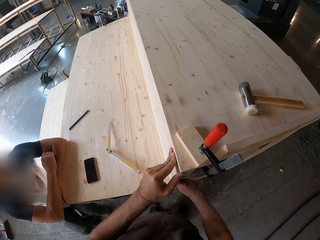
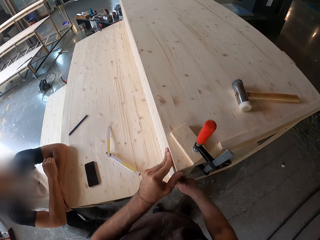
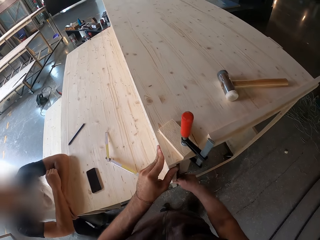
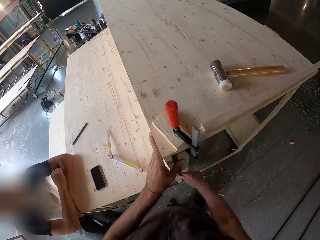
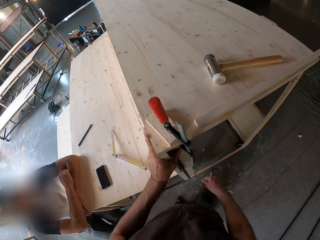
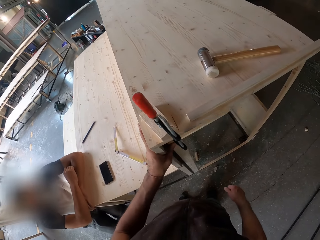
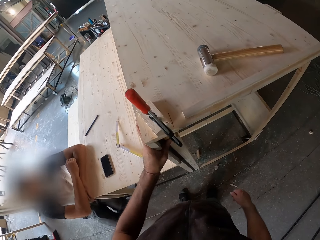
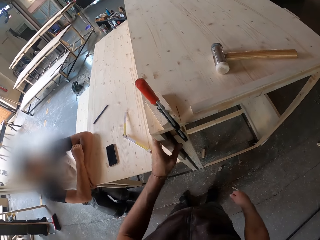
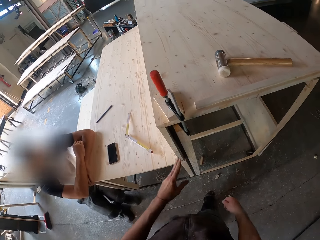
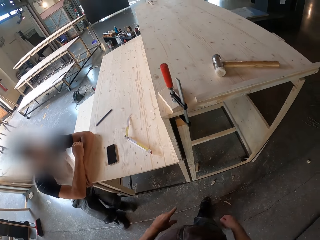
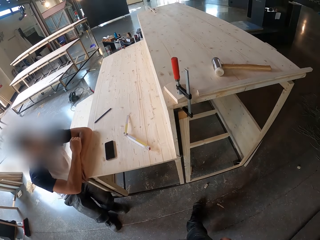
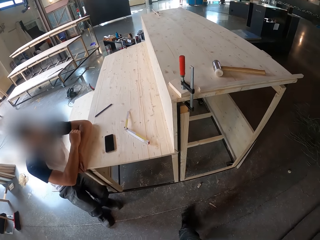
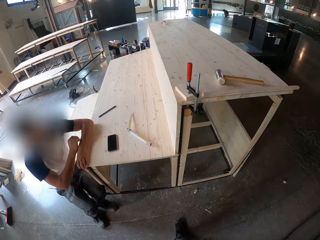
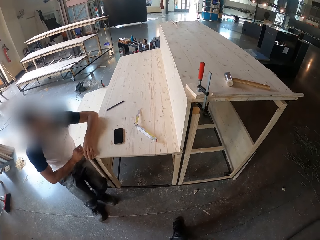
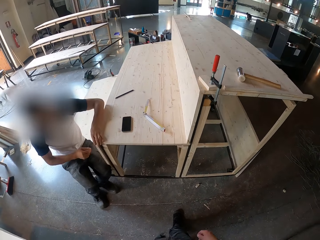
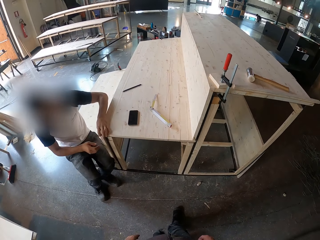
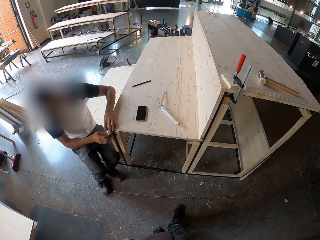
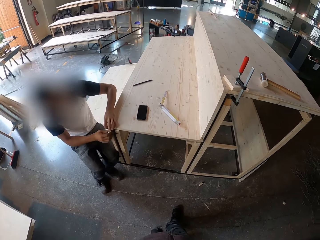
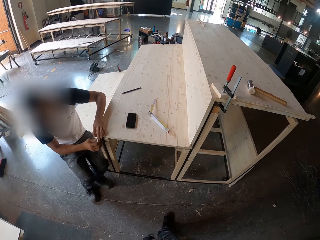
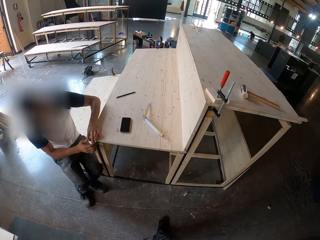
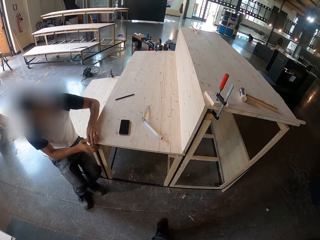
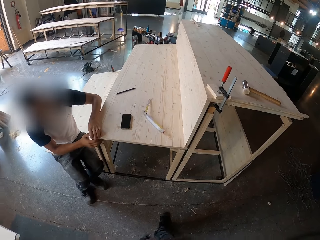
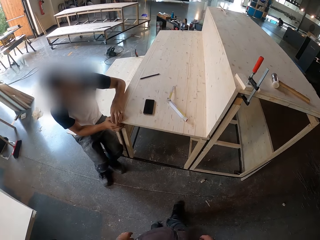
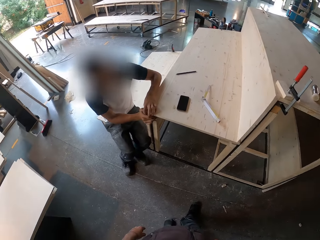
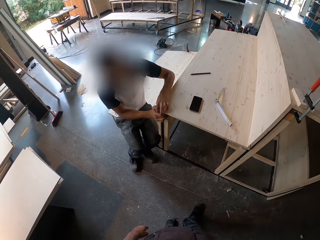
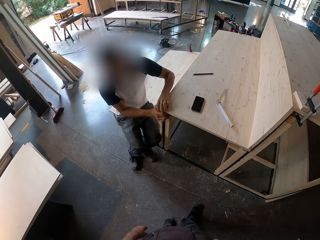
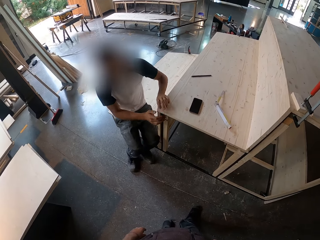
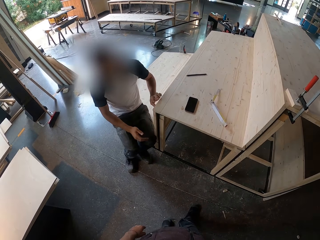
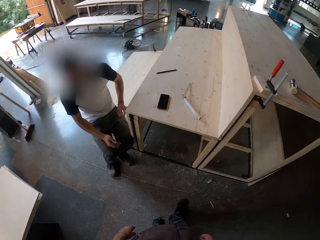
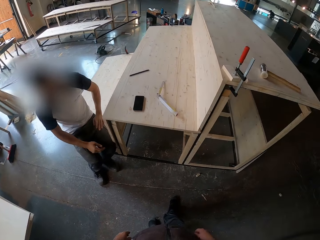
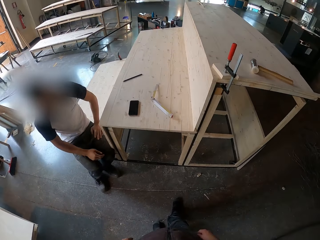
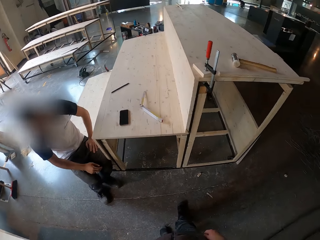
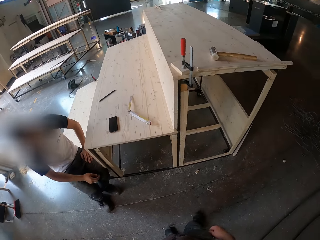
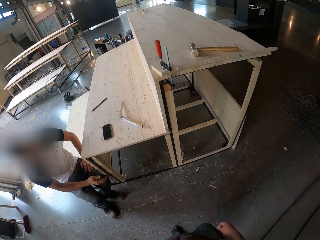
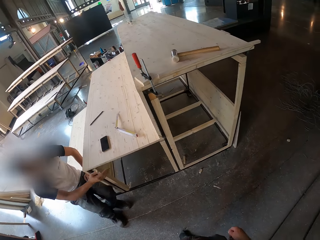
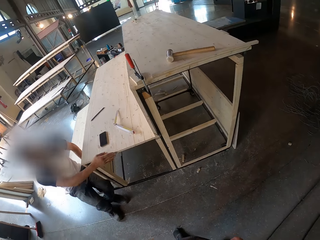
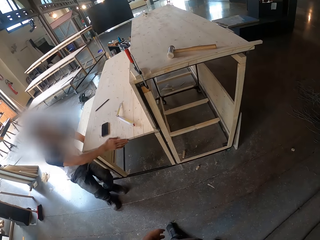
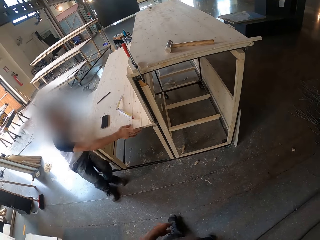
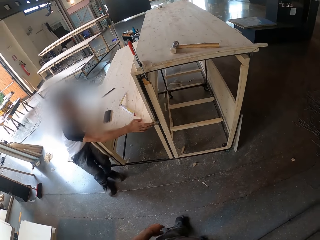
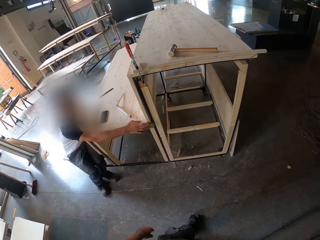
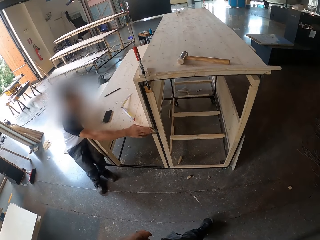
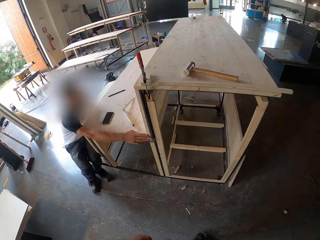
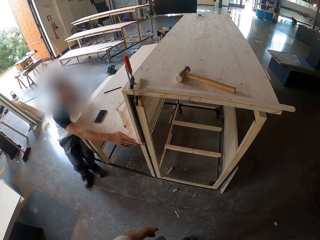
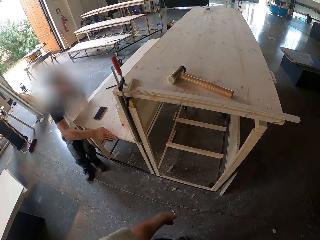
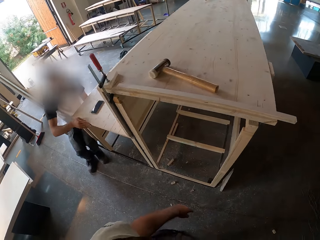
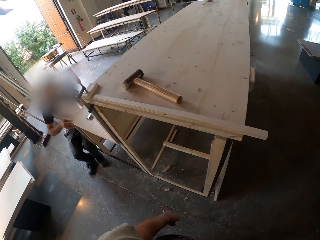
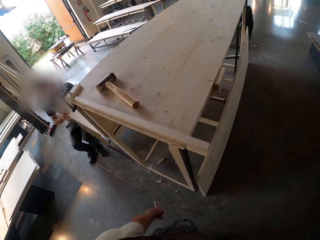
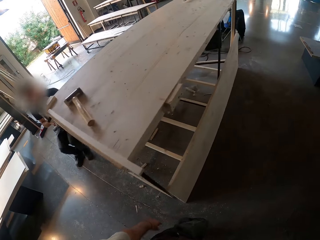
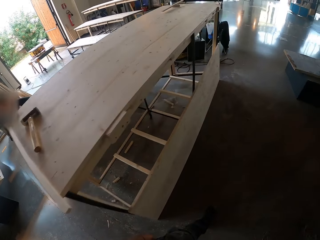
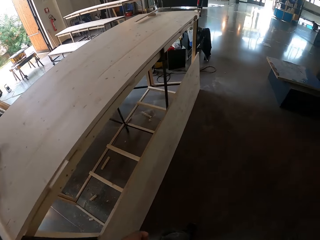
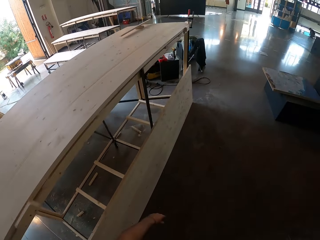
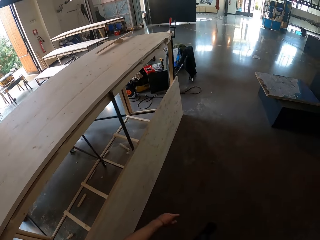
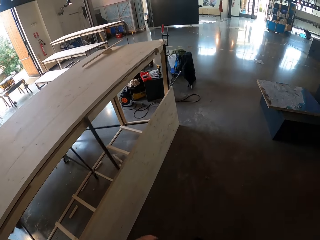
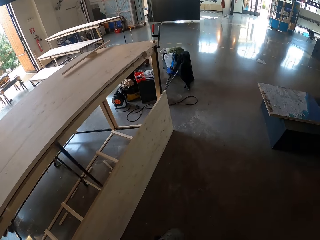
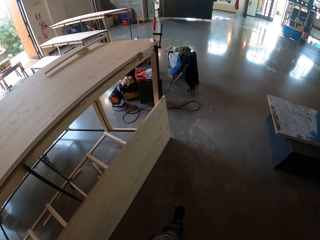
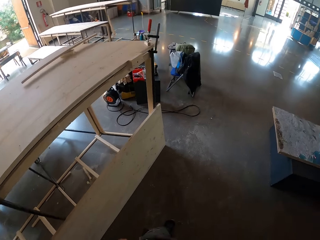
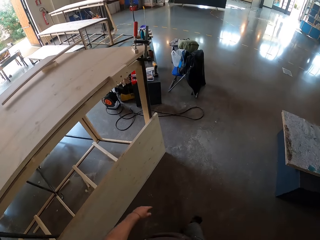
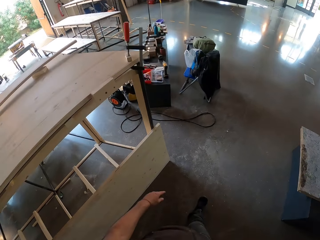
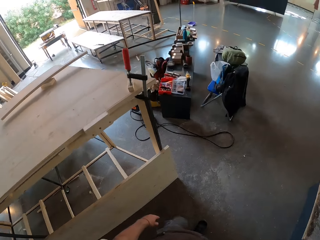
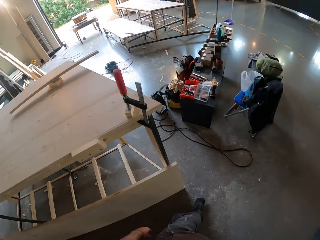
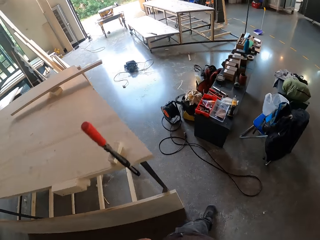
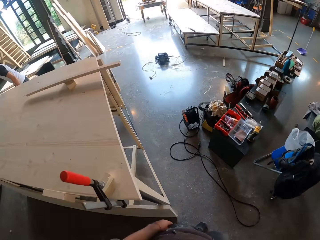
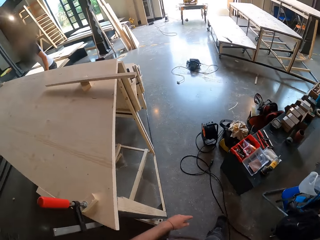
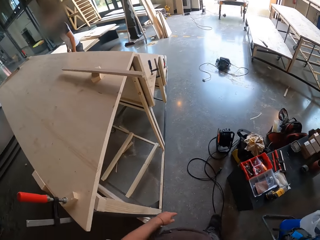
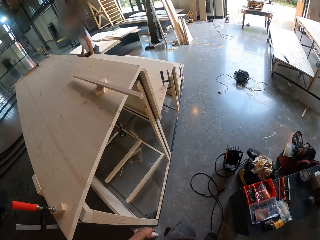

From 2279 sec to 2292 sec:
A man places his right hand on top of the left hand. He removes his left hand from the wooden stair. He holds the stair with both hands. He removes both his hands from the lower plank on the frame structure or the bench. He touches the middle plank on the frame structure with his right hand. He stretches his right hand on the bench. The camera wearer walks to the other side of the bench.

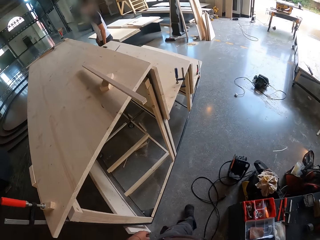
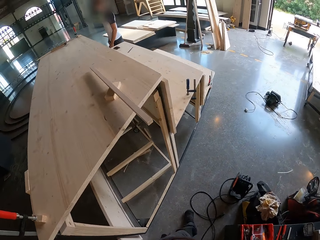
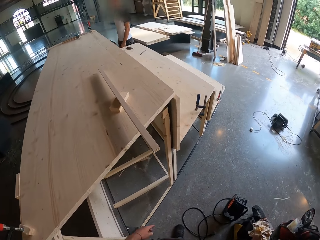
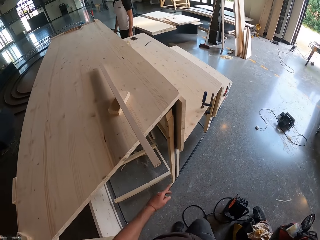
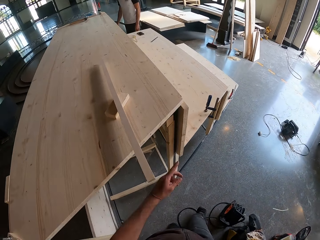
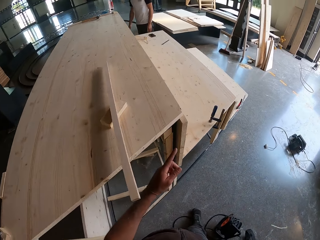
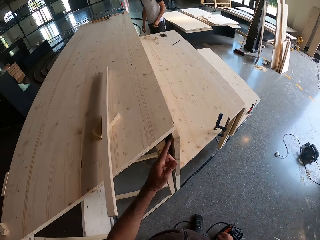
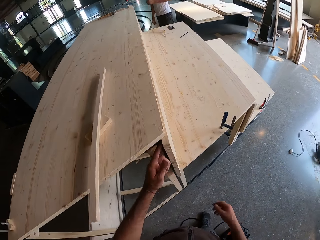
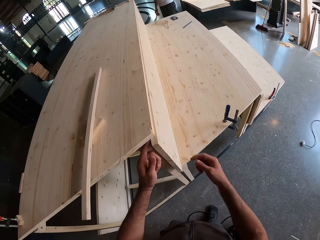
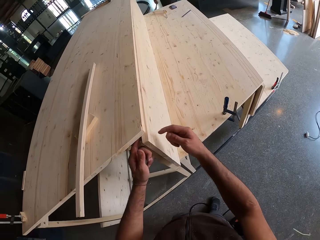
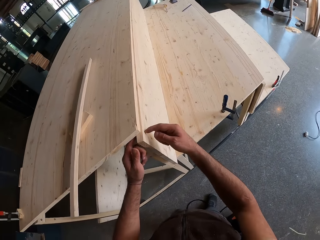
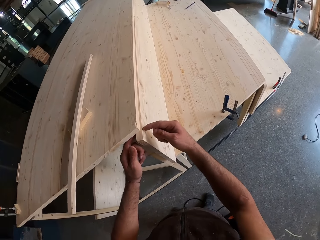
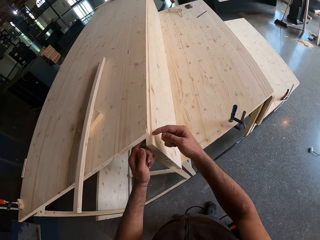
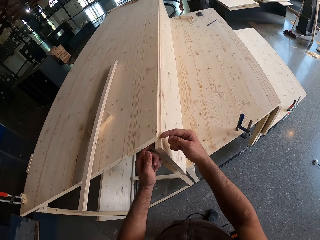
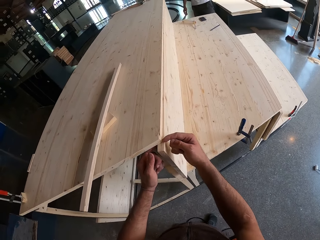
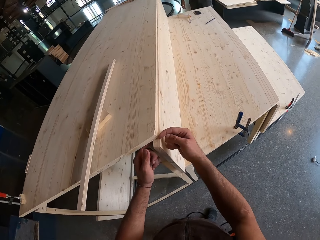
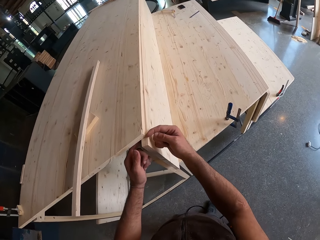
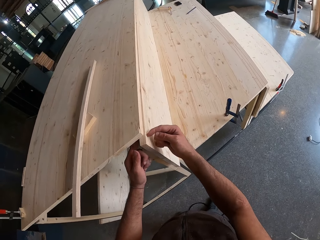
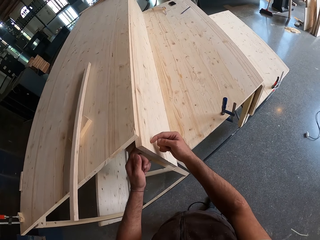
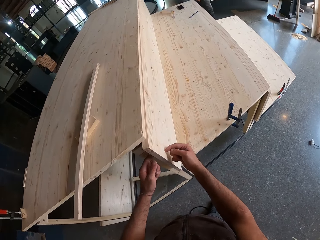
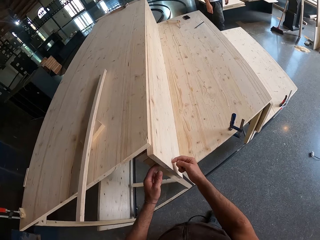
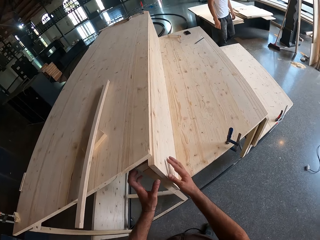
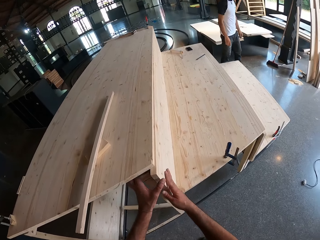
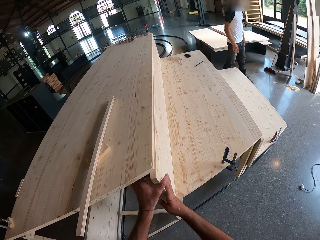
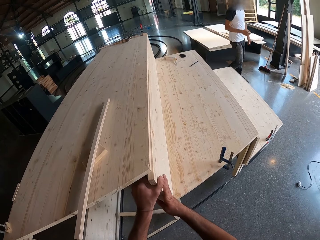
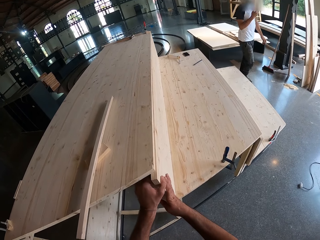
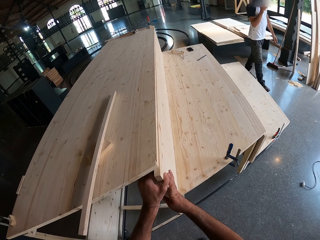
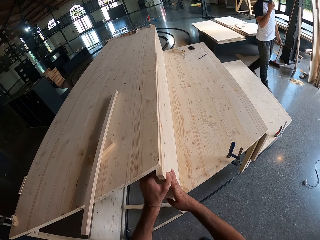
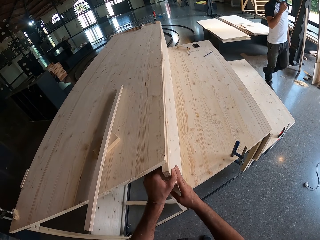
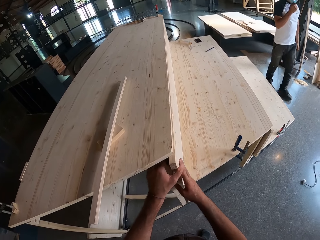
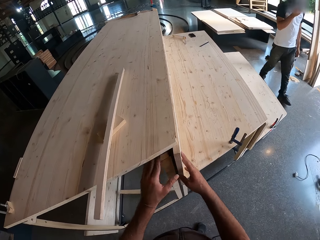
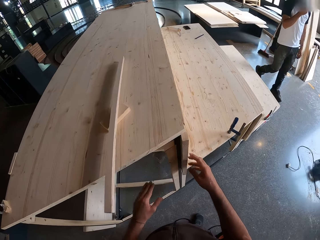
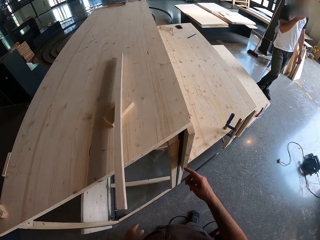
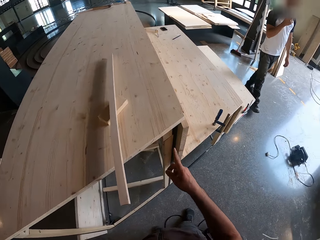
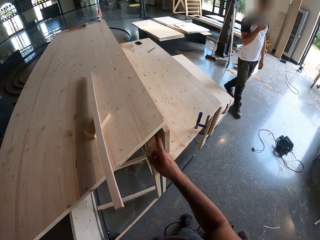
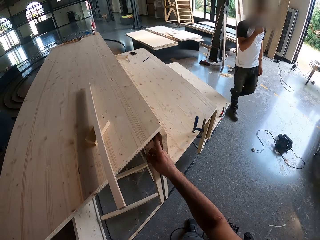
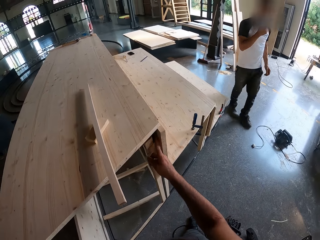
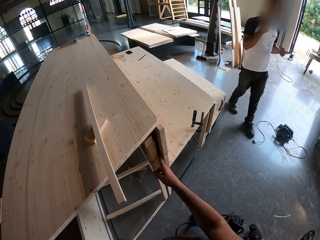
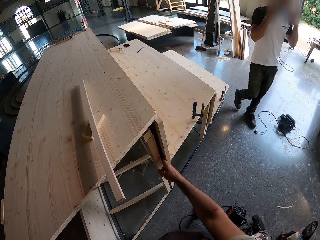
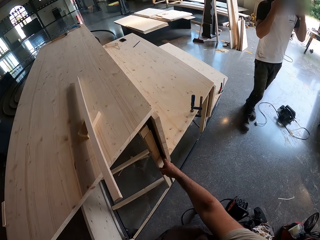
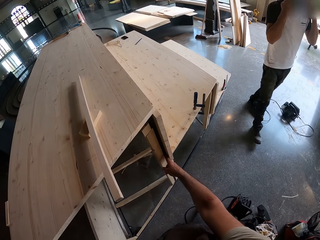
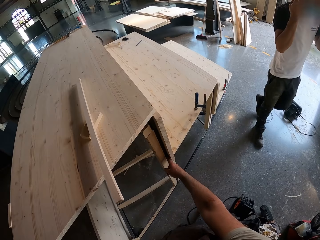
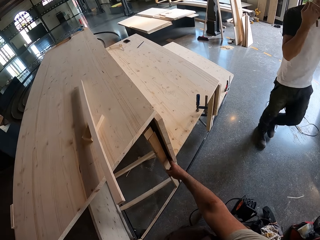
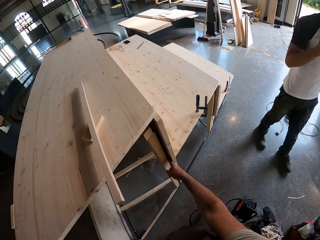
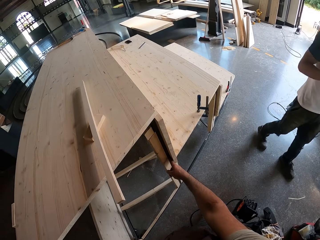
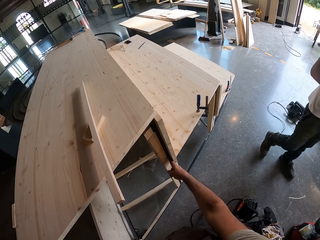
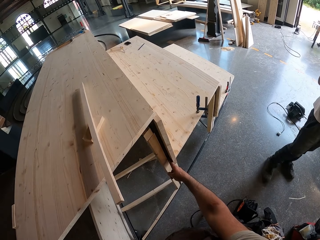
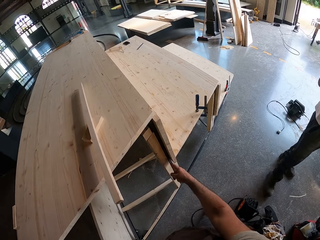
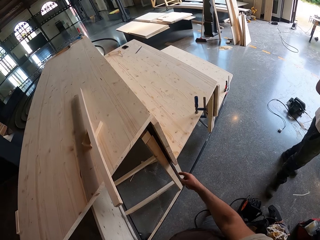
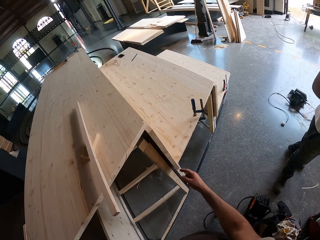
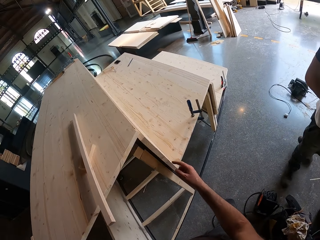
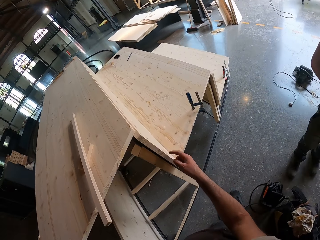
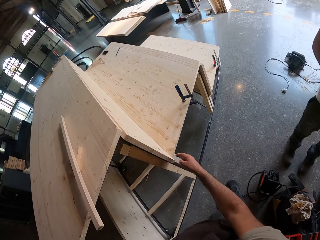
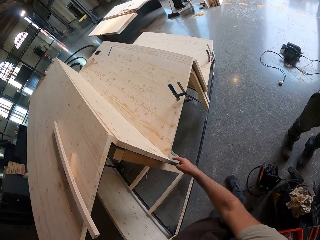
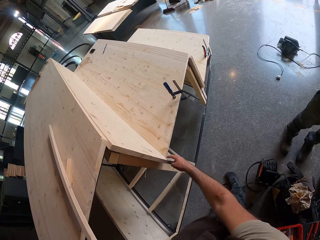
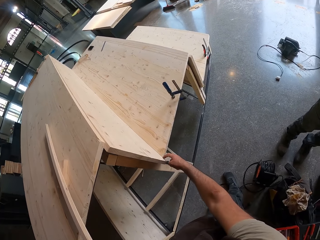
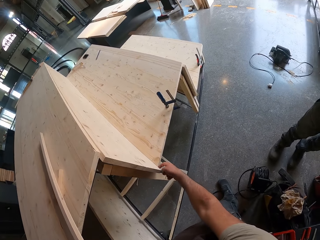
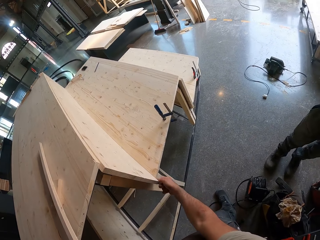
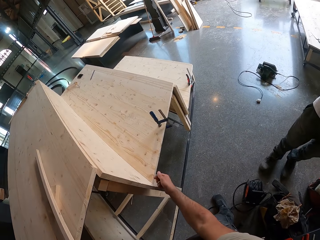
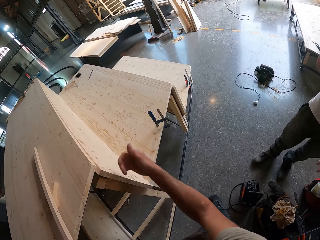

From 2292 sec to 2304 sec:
The camera wearer marks down the middle plank extension on the frame structure with his hands. He places both hands on the wood. A man walks towards the camera wearer. The man touches his face. The camera wearer removes both hands from the wood. The man touches his face with his hands. The camera wearer puts his right hand finger between the wood. He interacts with the man. He removes his right hand finger from the wood.
